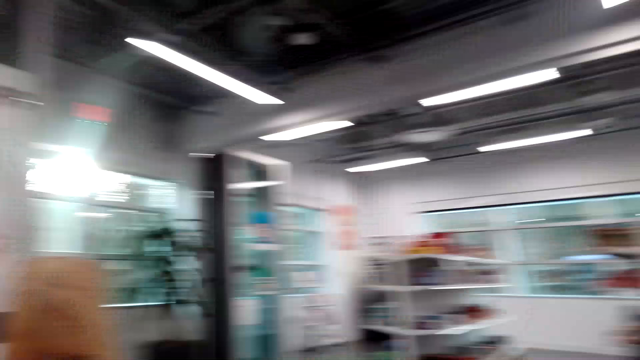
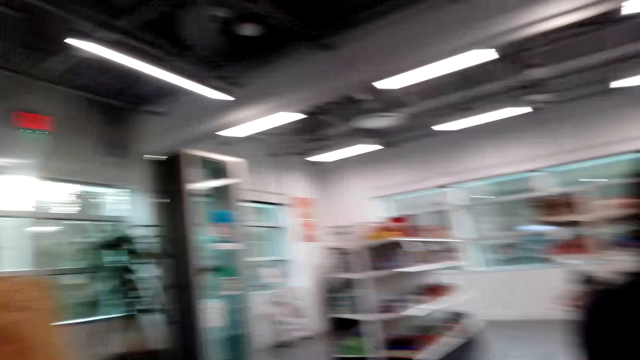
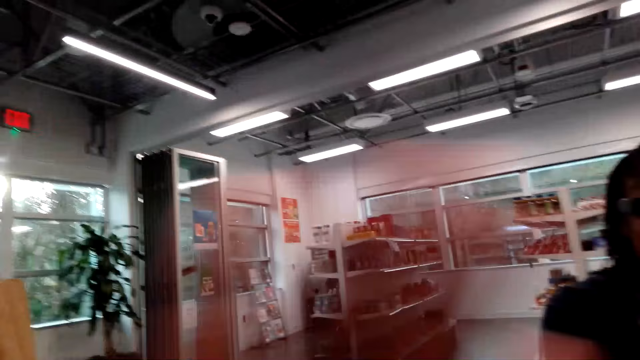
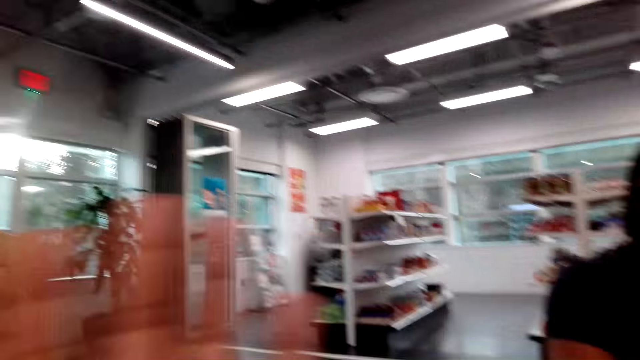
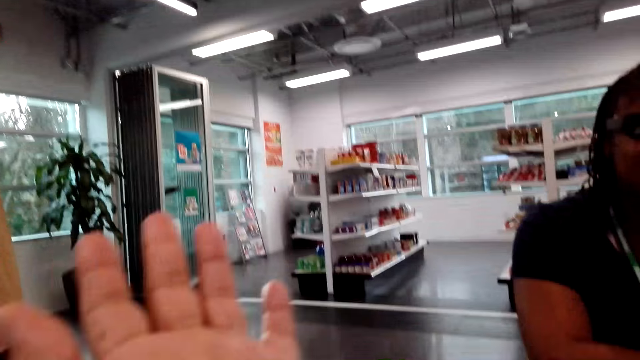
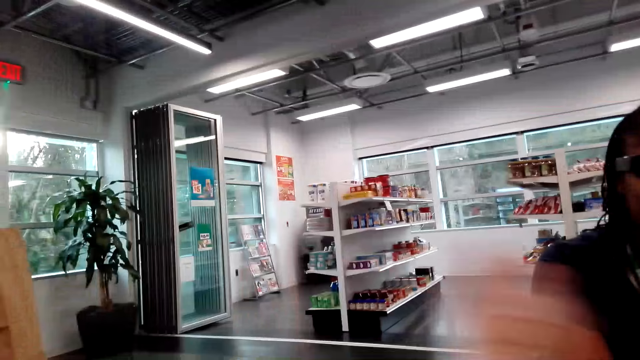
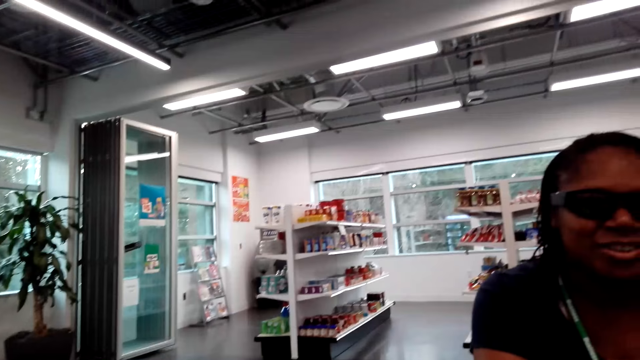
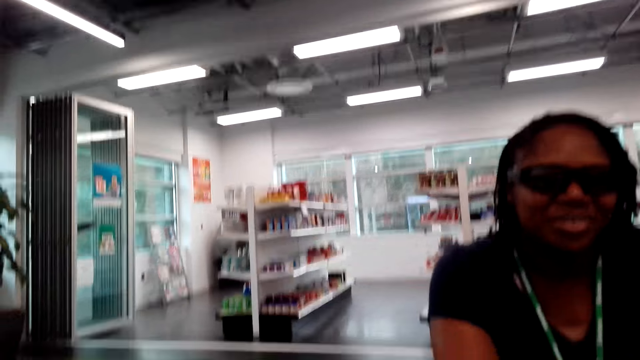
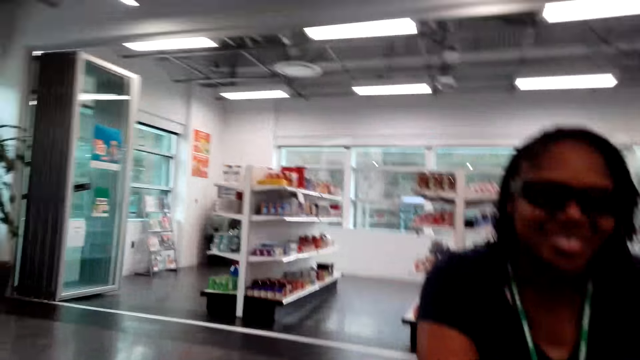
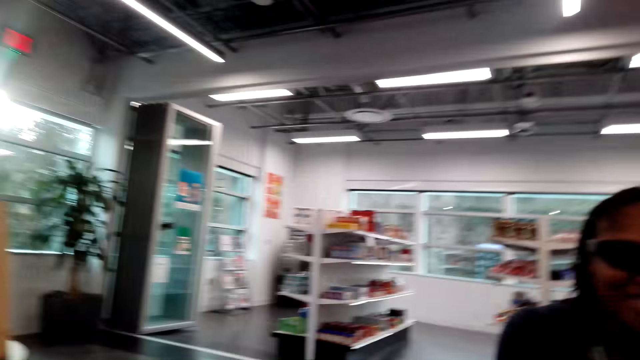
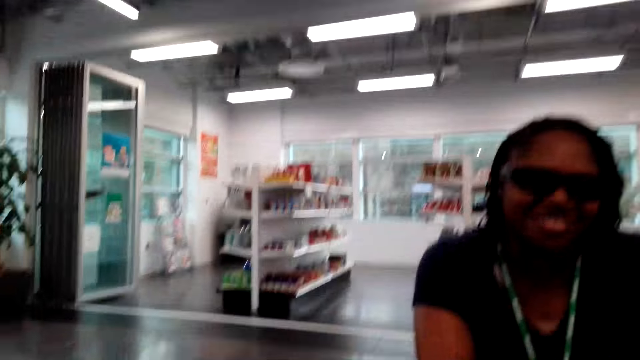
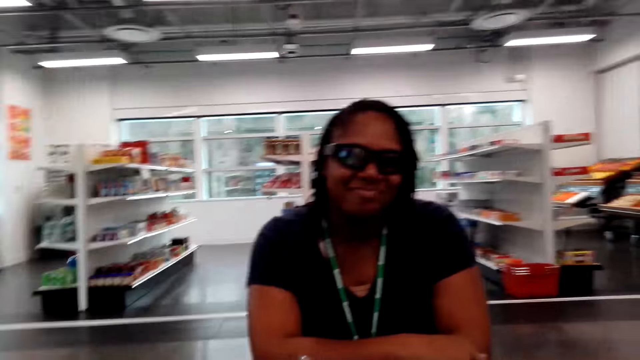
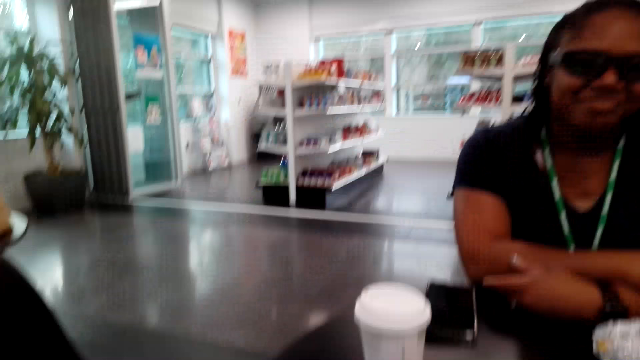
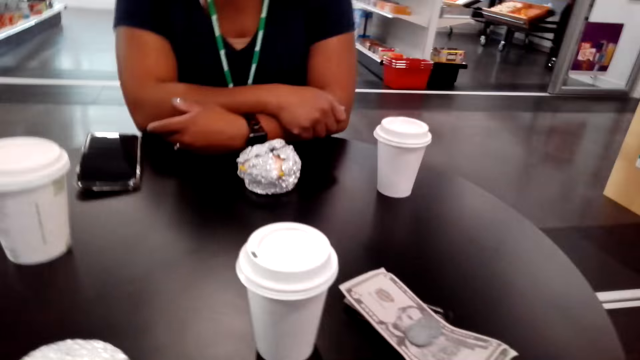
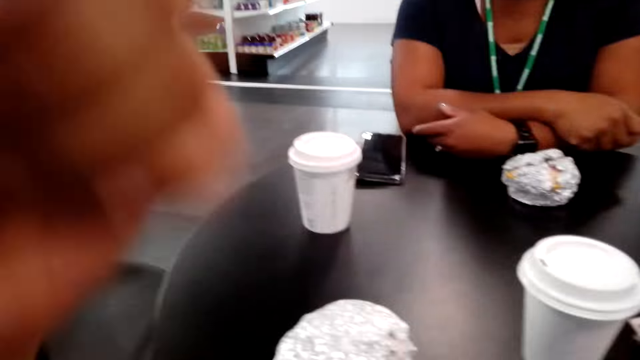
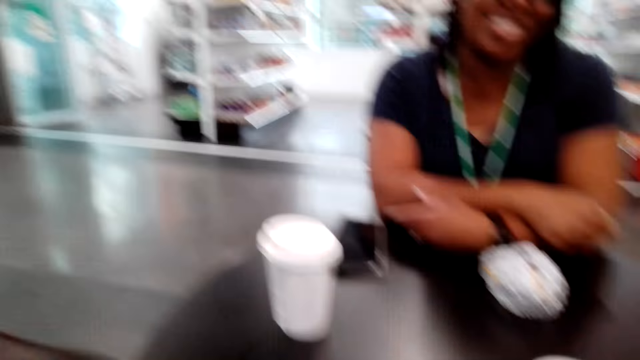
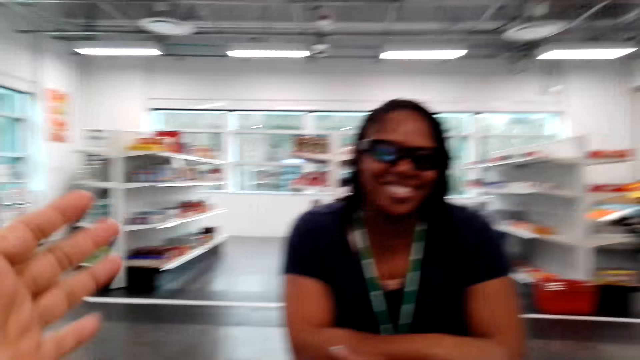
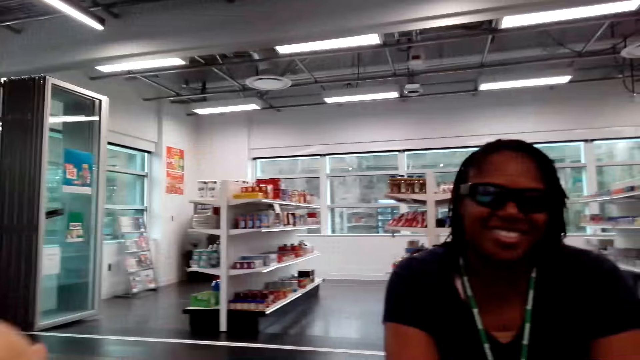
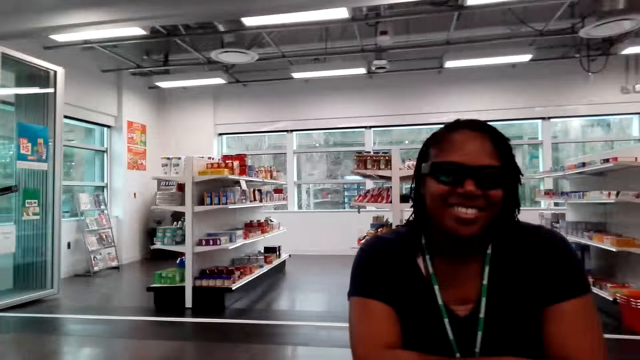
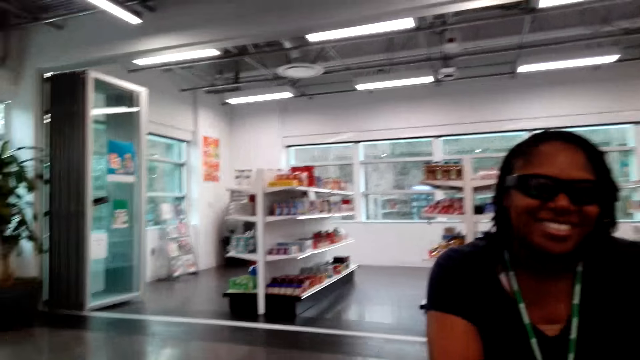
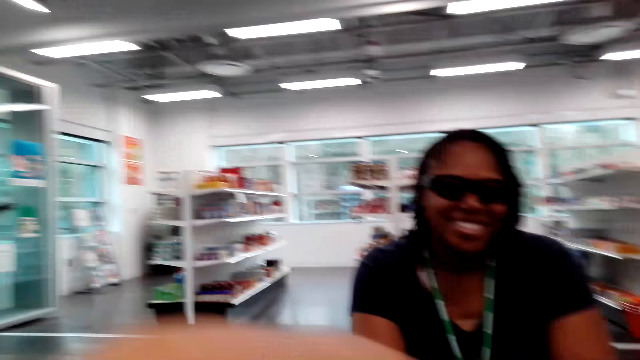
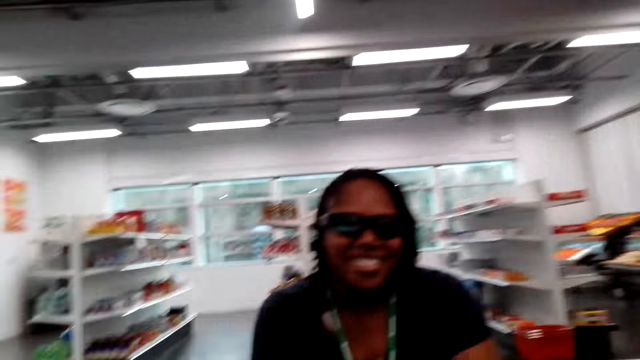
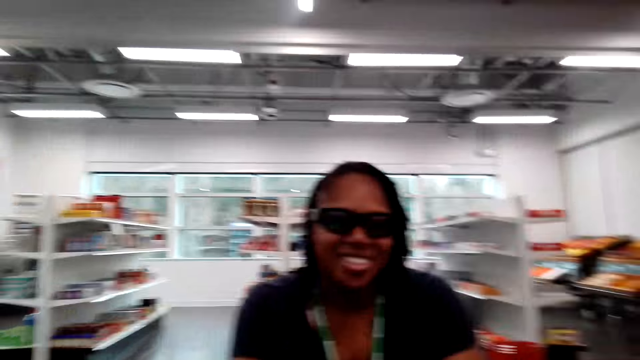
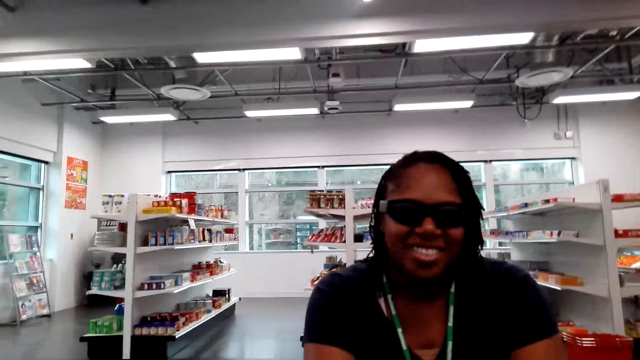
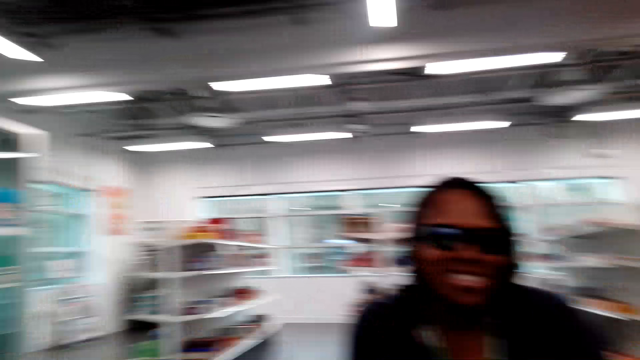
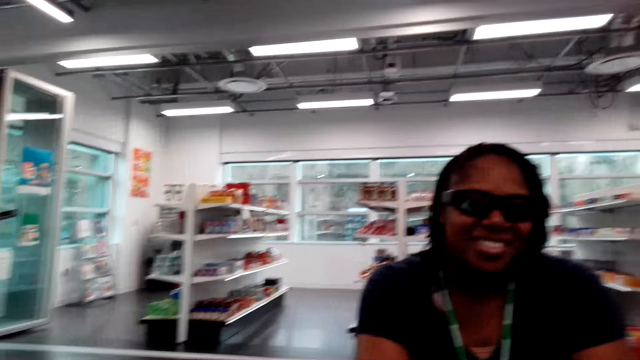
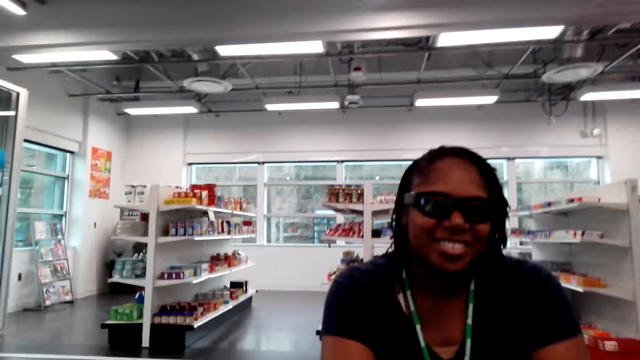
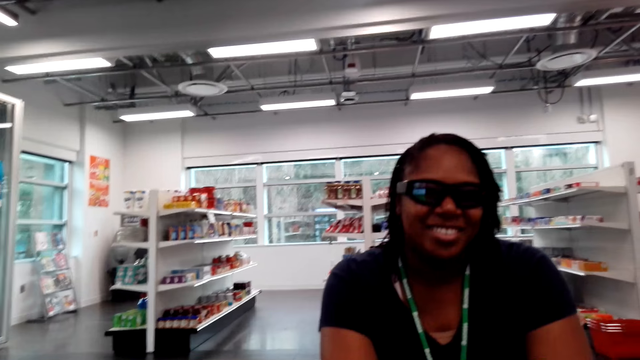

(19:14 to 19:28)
The camera wearer raises a hand. They look around. They move a hand.

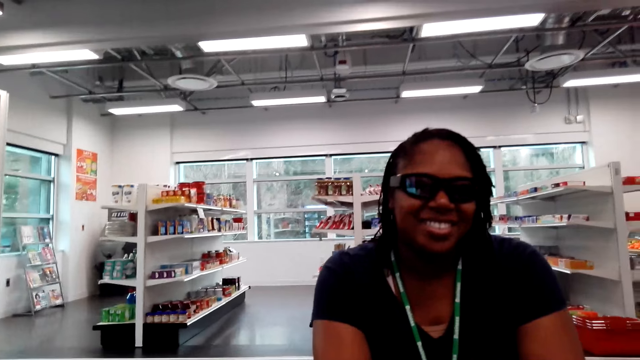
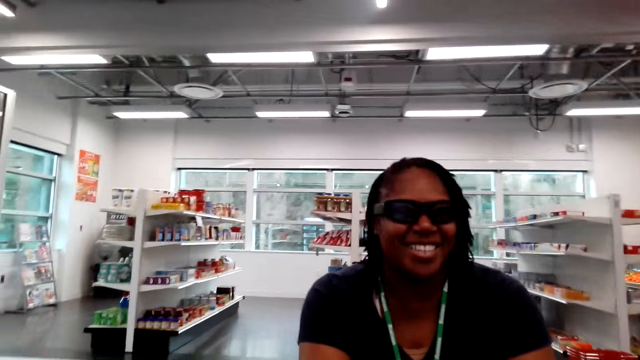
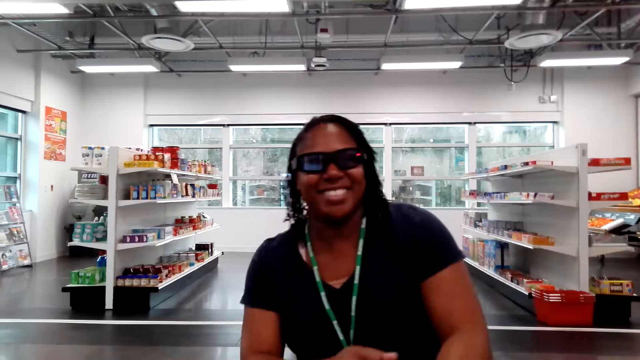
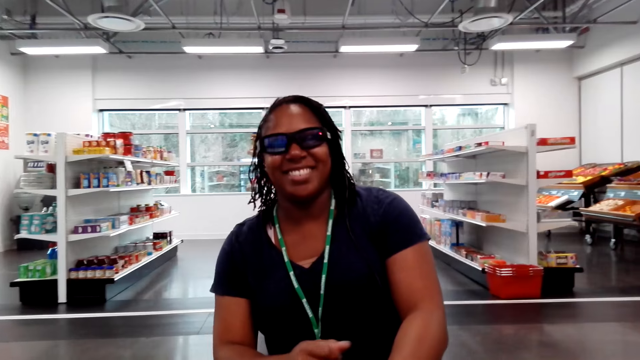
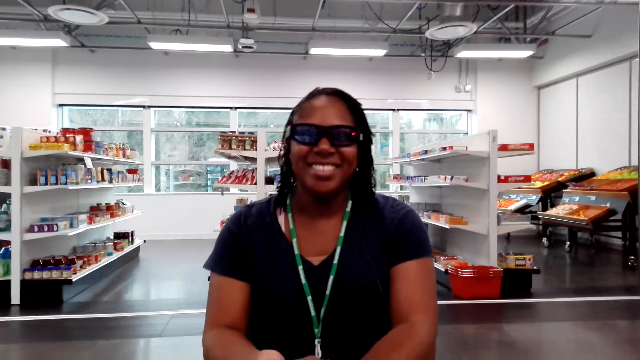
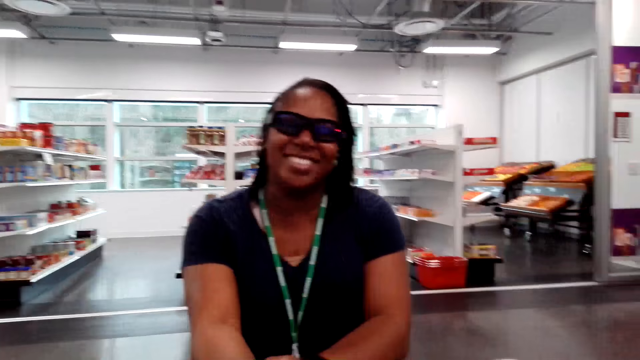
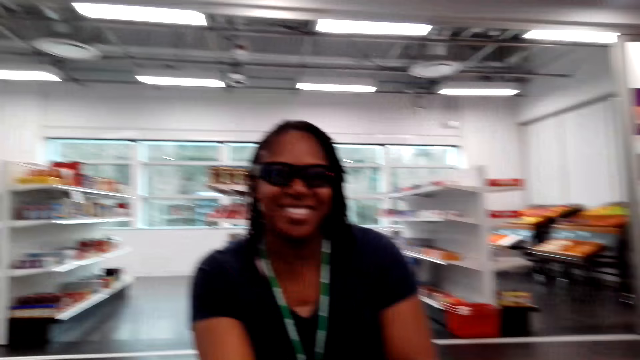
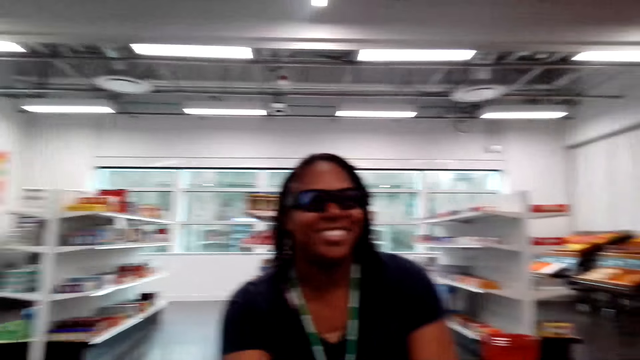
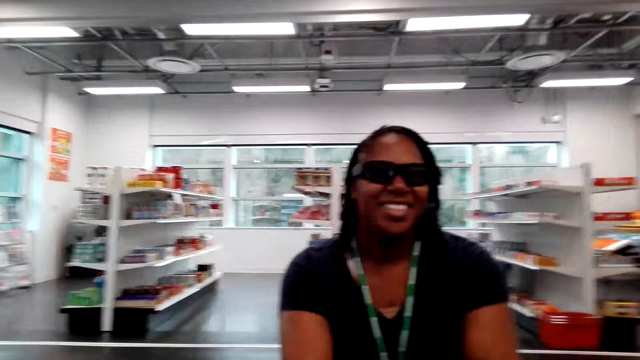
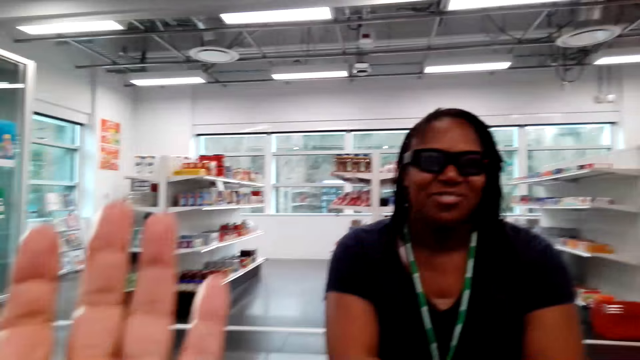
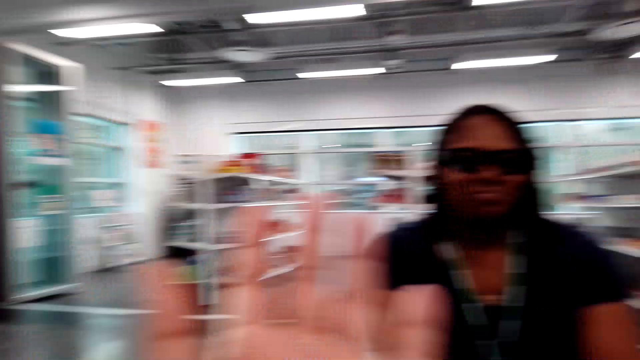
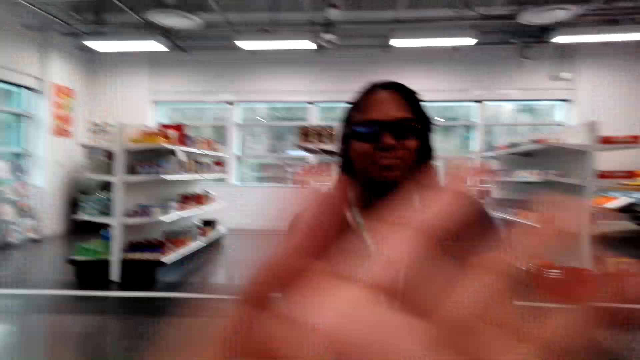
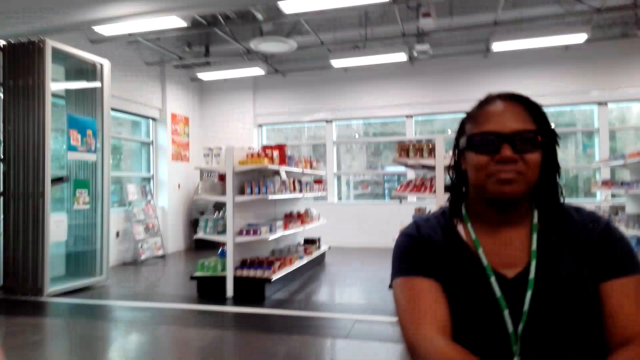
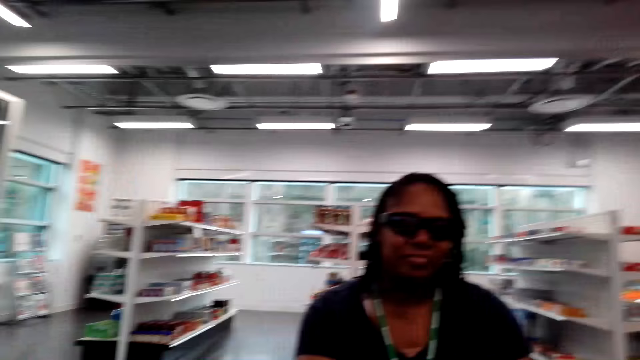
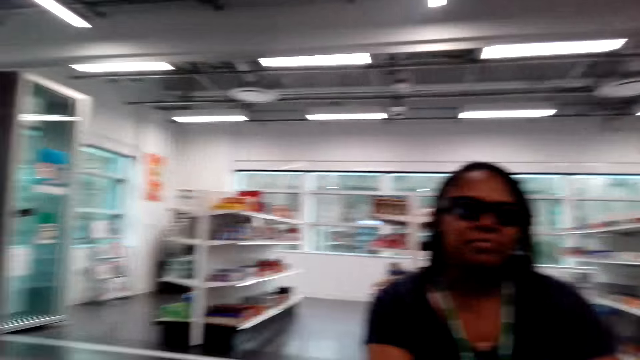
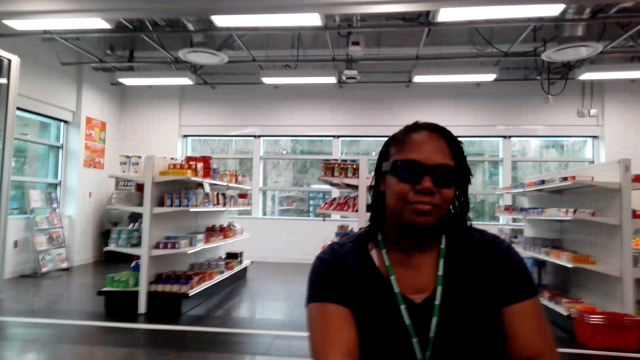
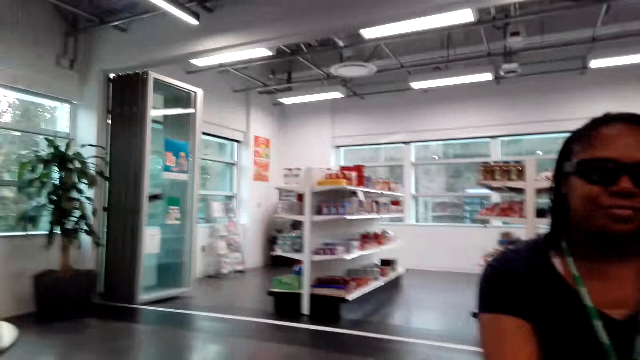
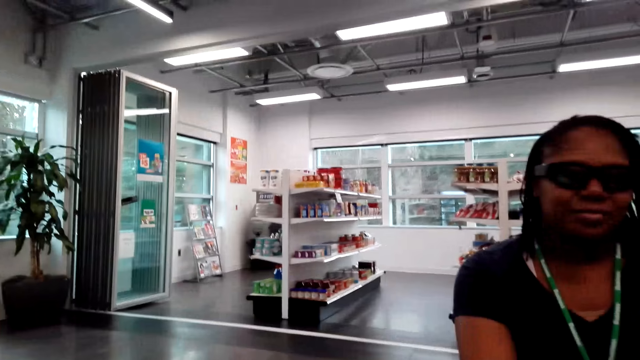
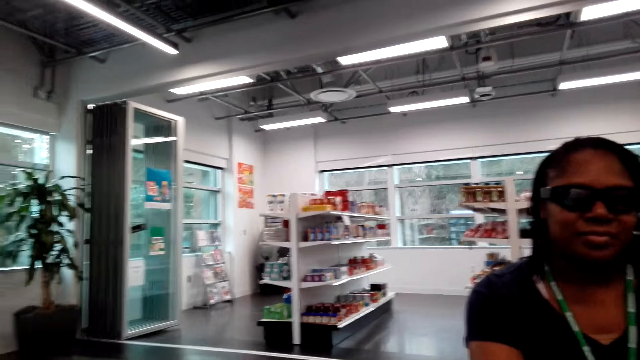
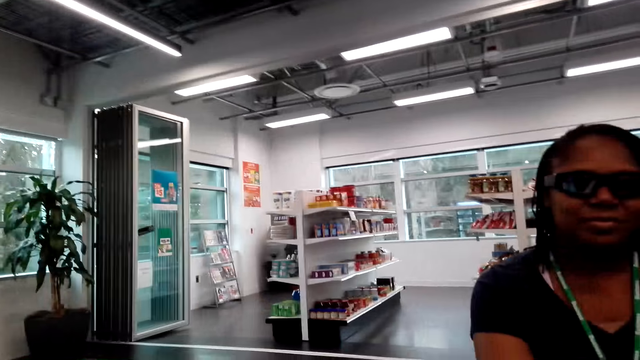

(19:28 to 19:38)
A woman leans backwards. The camera wearer raises a hand and swings the hand.
